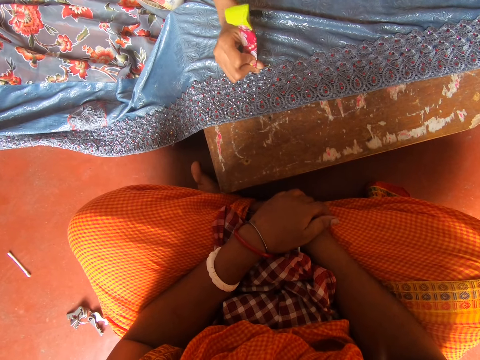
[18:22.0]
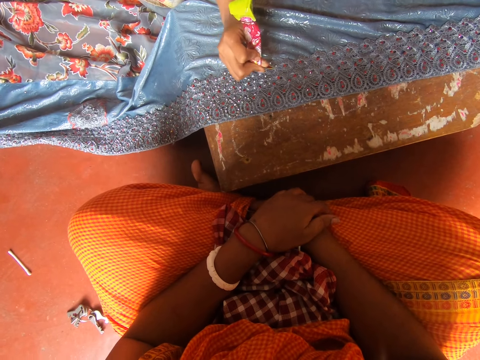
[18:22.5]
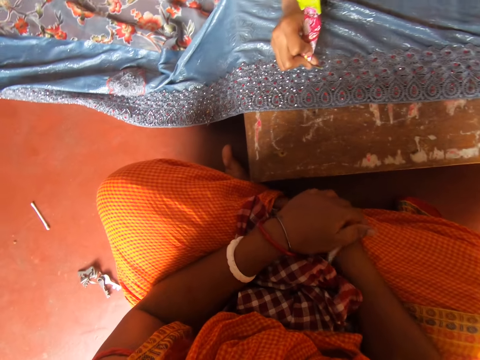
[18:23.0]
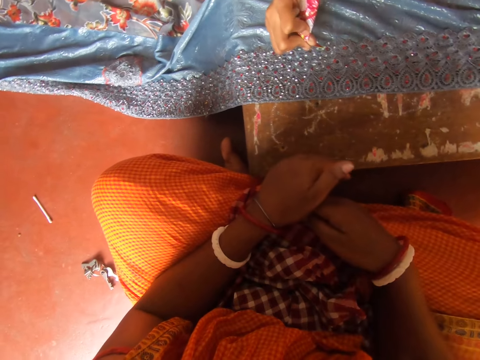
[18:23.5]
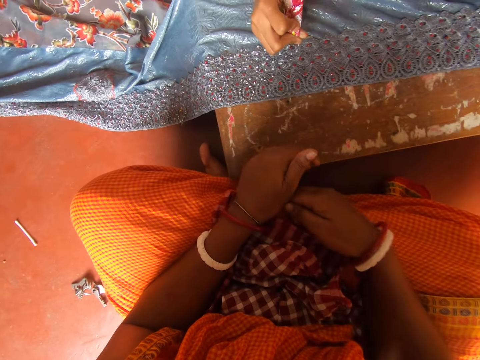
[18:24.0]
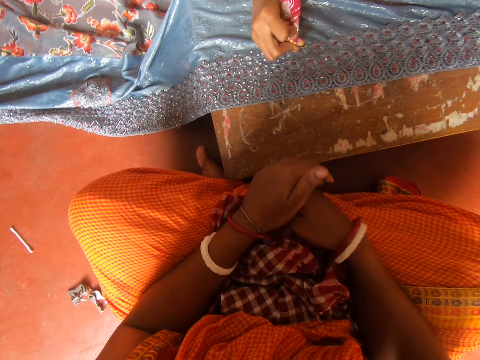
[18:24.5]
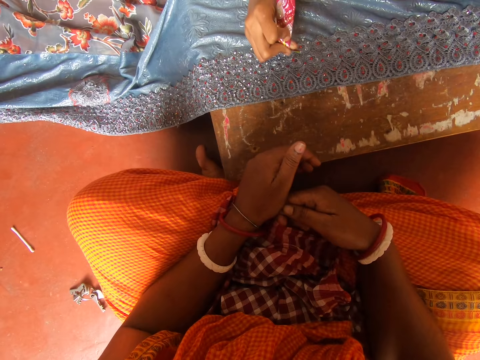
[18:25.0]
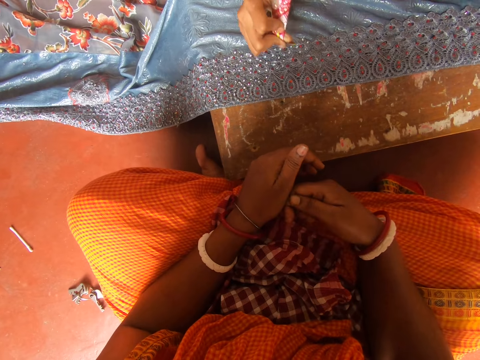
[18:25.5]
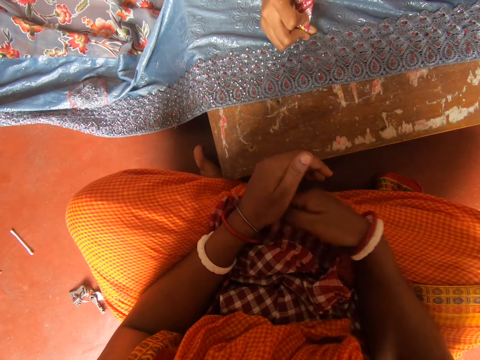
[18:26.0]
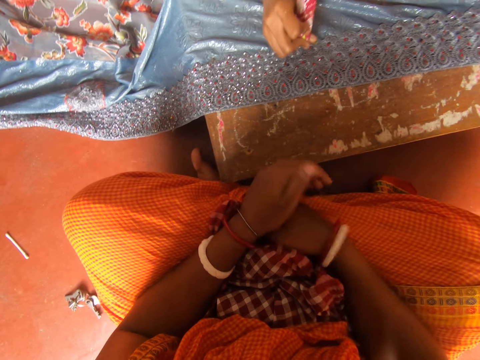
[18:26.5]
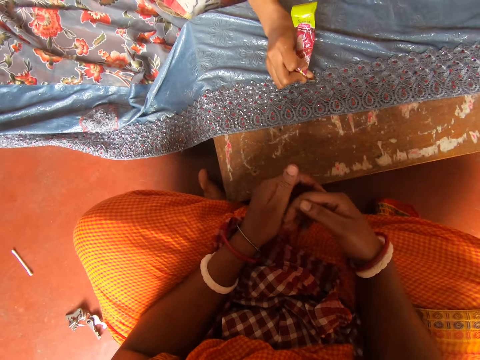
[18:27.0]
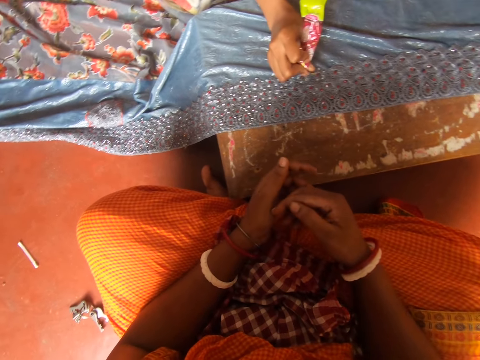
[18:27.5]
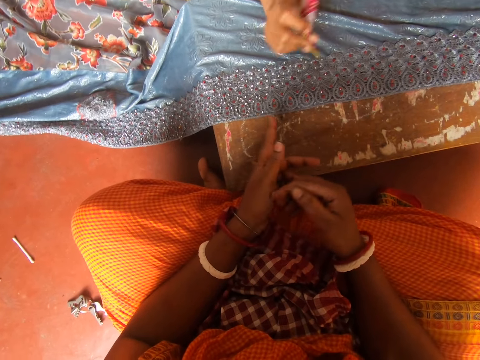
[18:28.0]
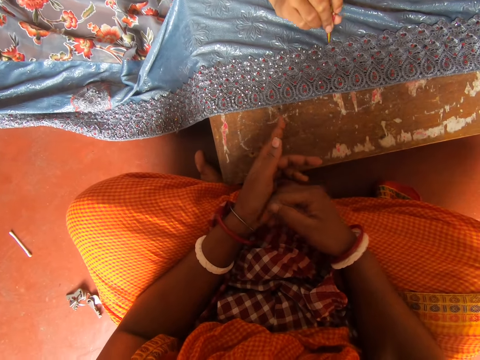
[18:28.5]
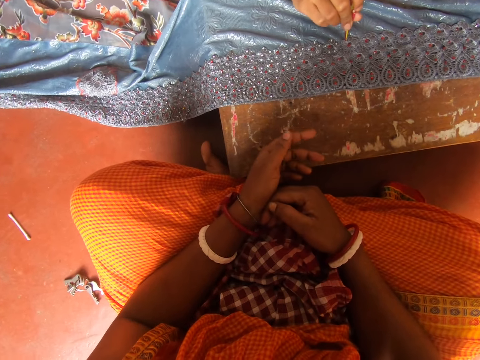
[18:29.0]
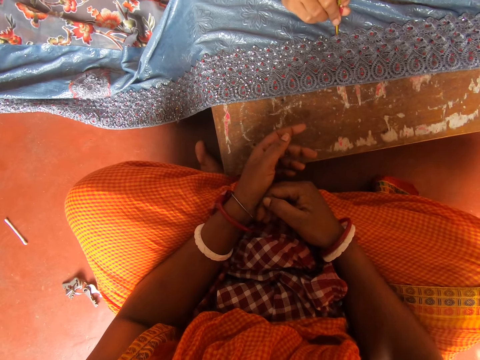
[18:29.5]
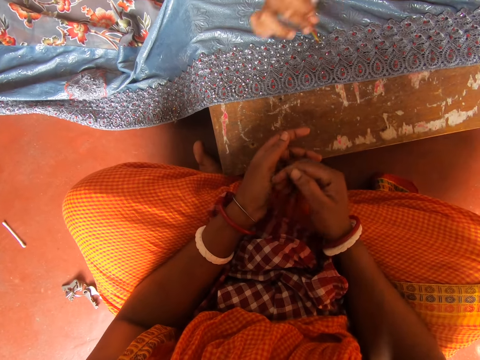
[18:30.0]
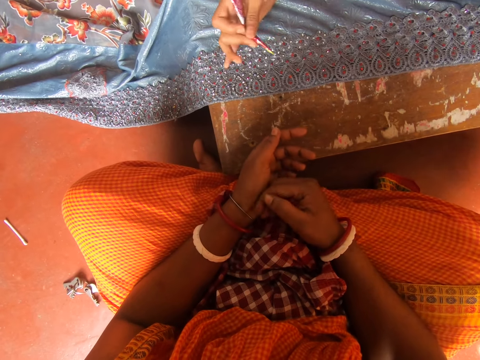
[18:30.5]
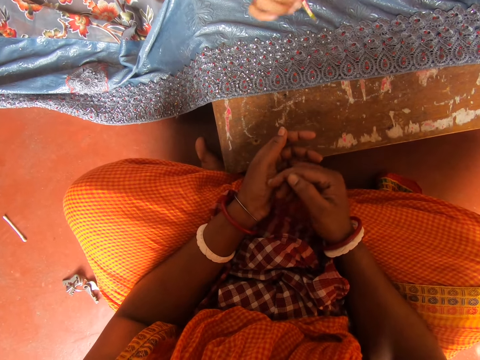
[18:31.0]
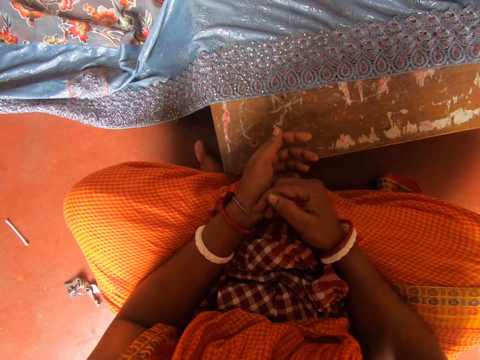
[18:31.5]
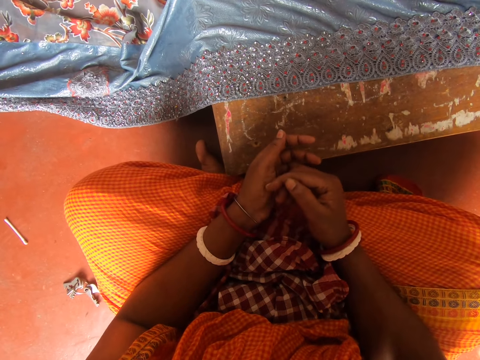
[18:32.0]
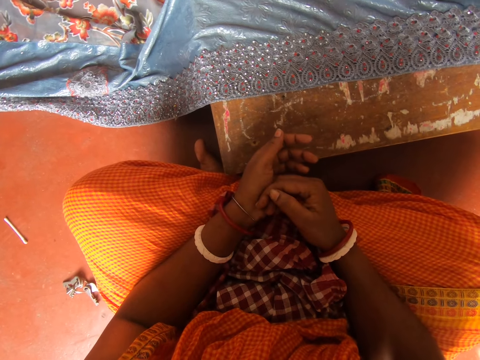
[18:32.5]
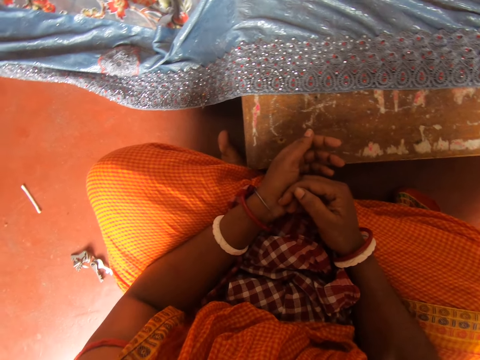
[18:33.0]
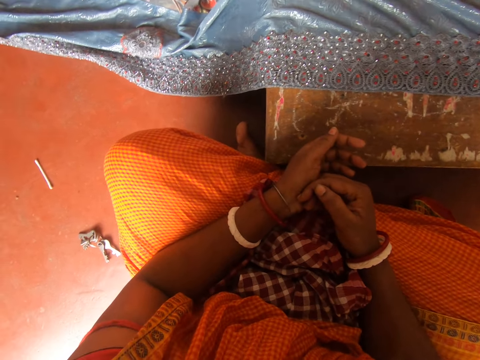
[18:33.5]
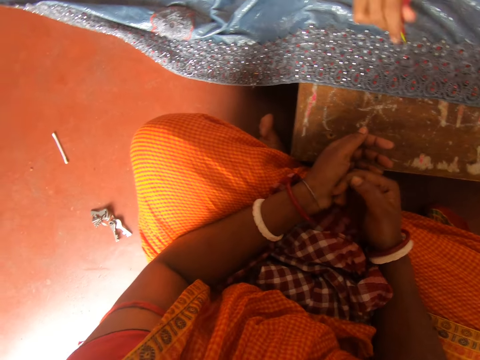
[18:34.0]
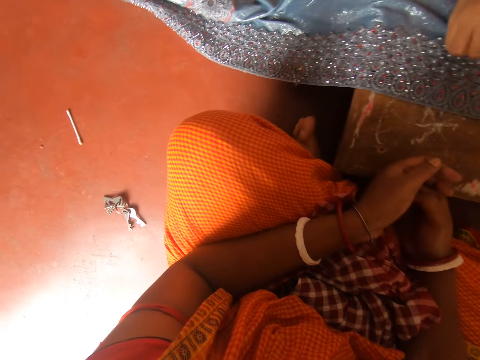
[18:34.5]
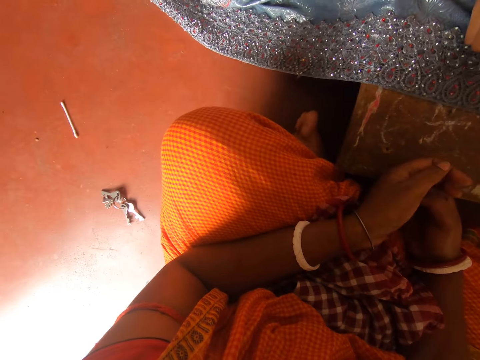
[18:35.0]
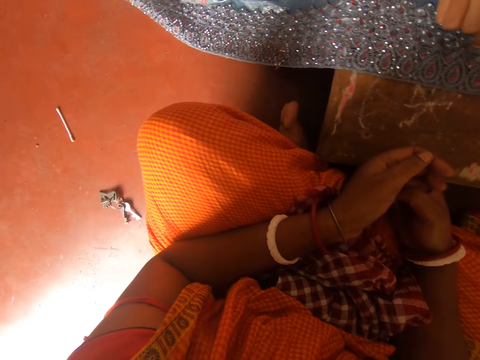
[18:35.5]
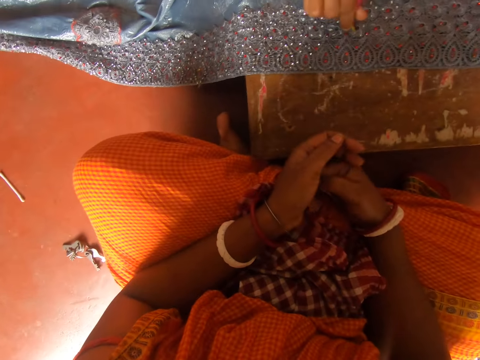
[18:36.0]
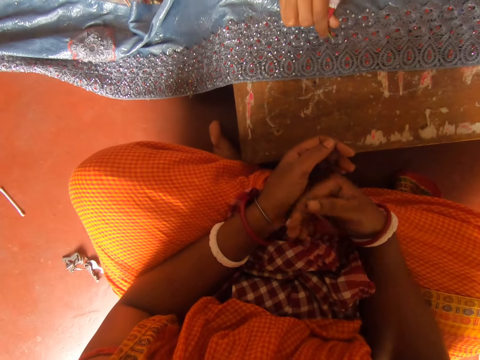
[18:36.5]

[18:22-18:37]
The camera wearer scratches the hand. A woman uses gestures. The camera wearer looks around. The woman applies something on a cloth.

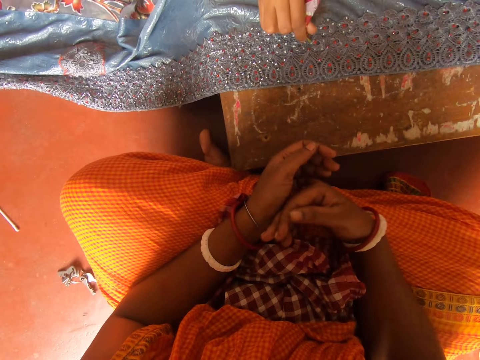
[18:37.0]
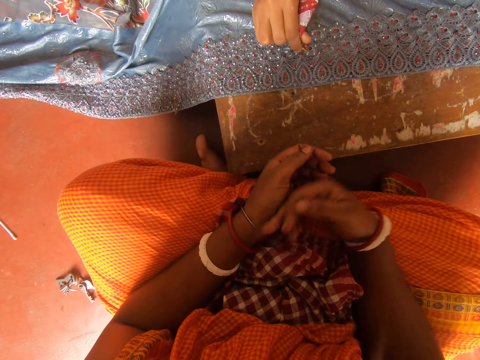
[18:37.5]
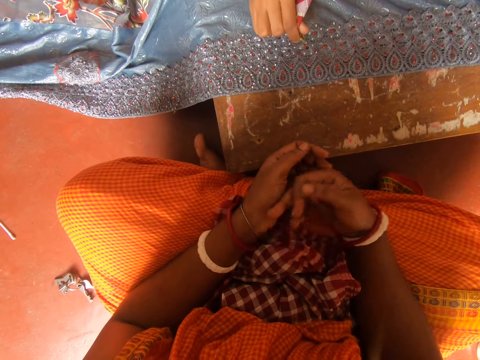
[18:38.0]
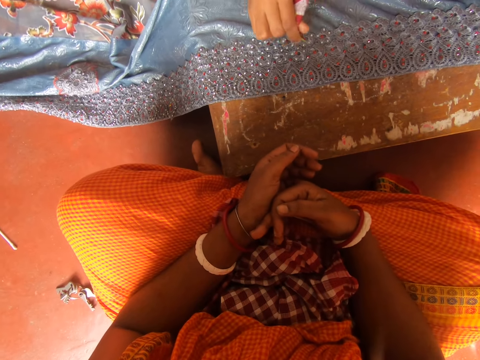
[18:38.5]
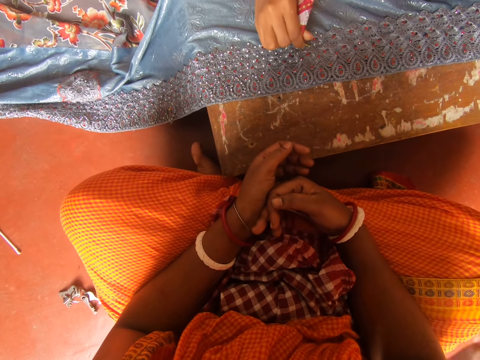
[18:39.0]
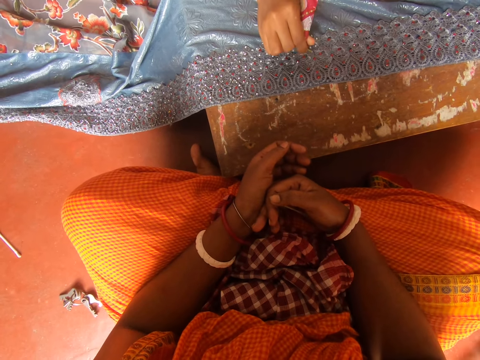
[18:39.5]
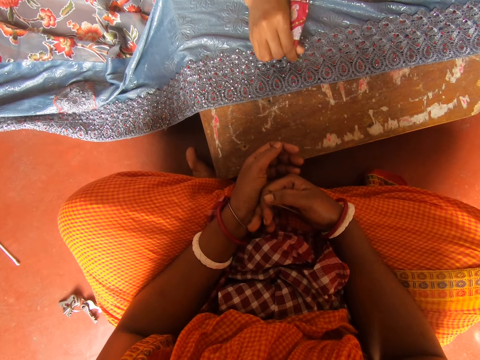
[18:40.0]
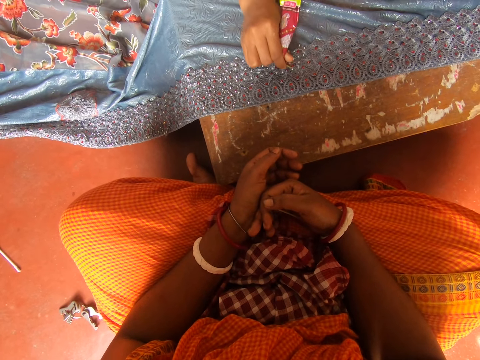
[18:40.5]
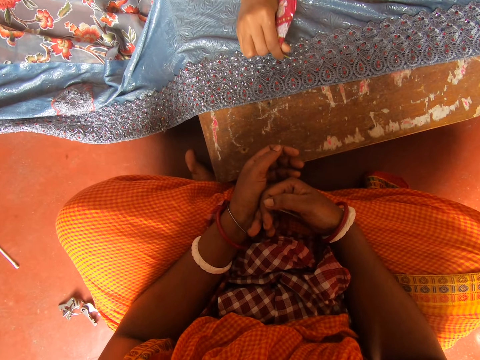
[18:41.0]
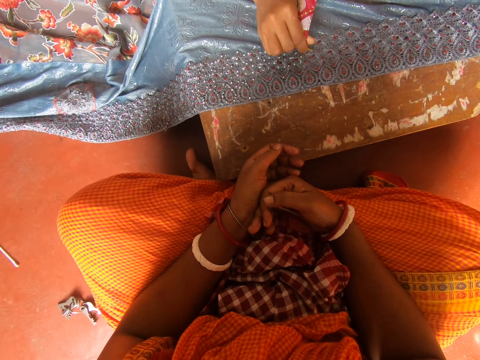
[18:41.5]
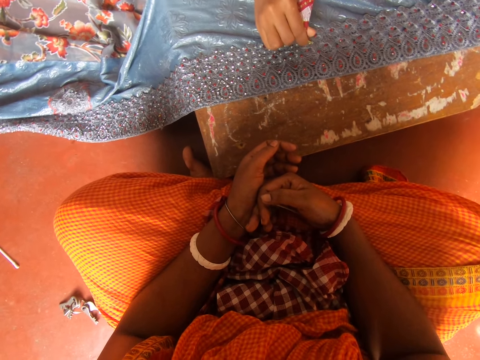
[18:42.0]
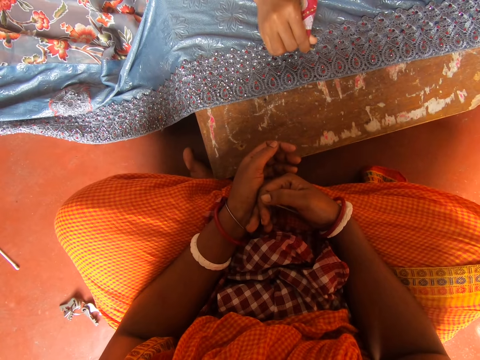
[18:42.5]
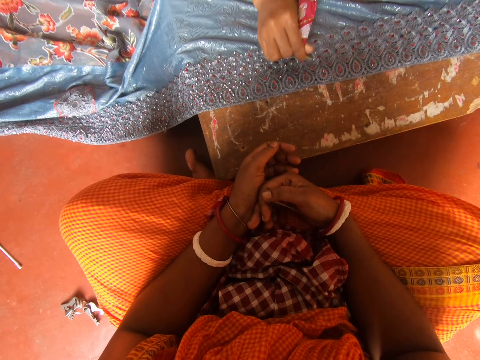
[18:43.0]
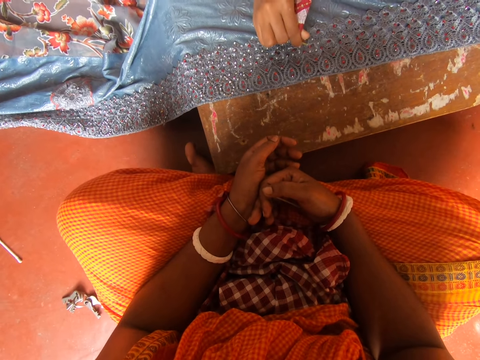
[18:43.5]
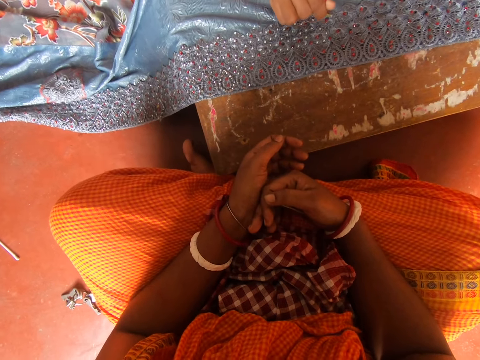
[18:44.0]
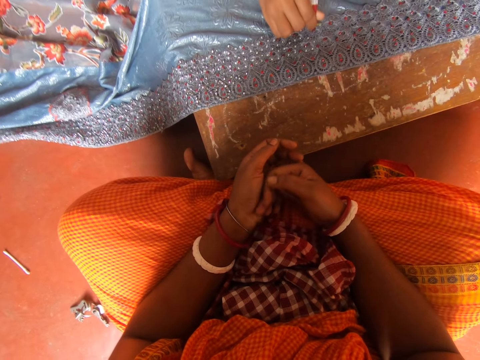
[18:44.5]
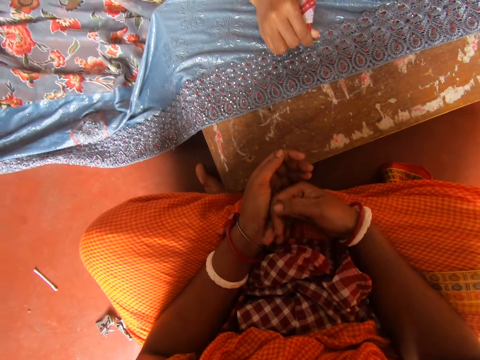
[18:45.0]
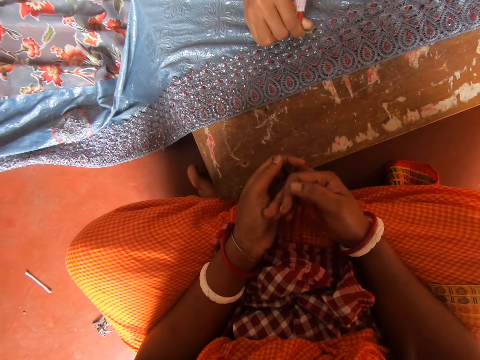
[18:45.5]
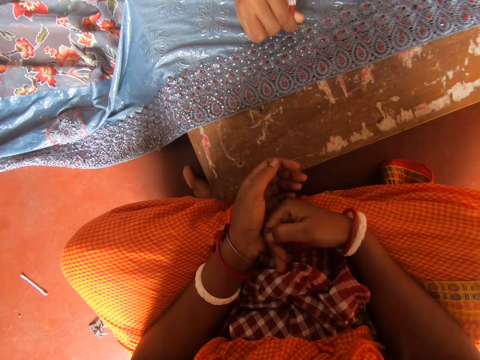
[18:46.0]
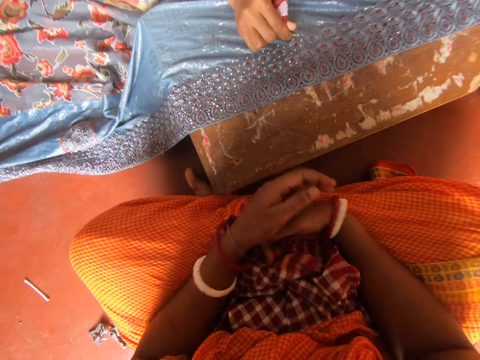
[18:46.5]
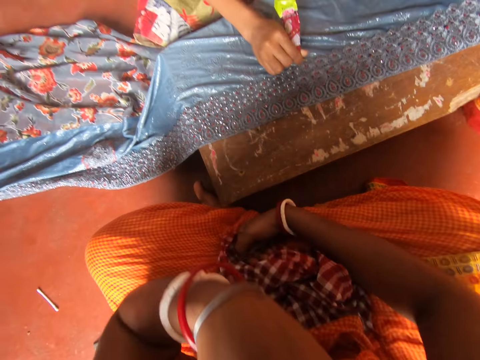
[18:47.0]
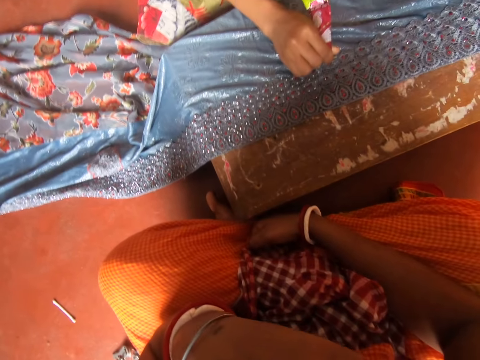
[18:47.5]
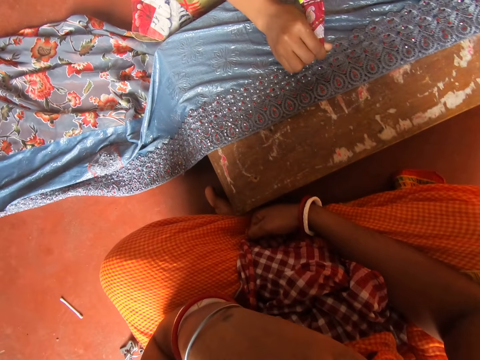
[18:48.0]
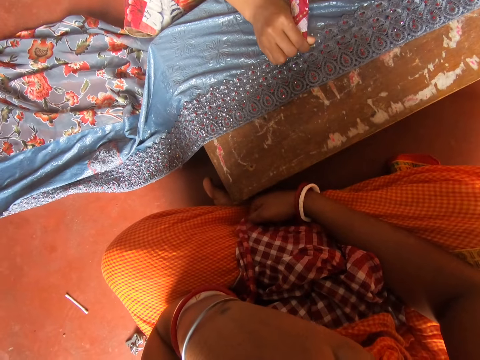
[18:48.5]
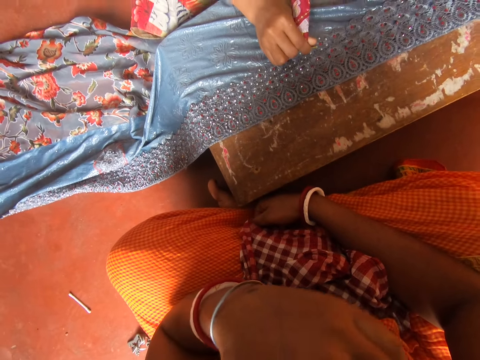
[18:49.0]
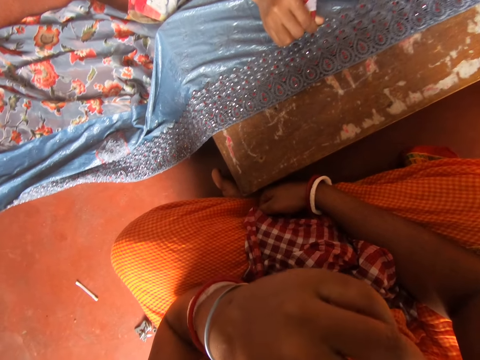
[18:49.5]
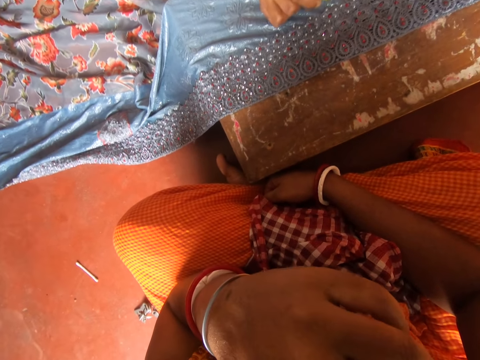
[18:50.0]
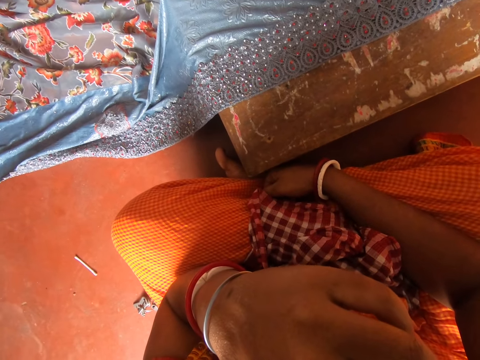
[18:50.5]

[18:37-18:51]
The camera wearer scratches the hand. She looks around. She scratches the hand, touches herself, and looks around.
